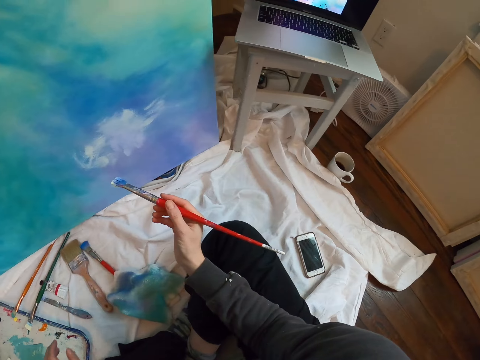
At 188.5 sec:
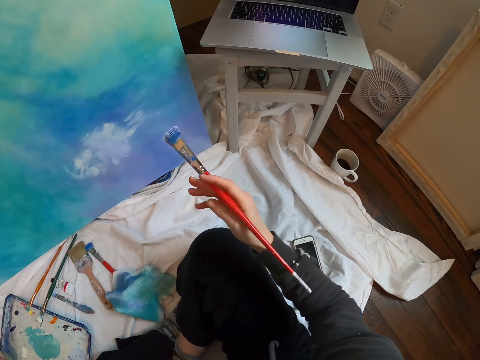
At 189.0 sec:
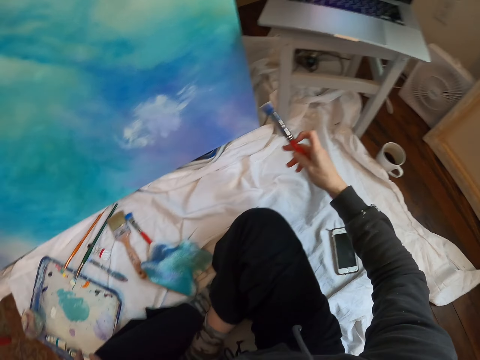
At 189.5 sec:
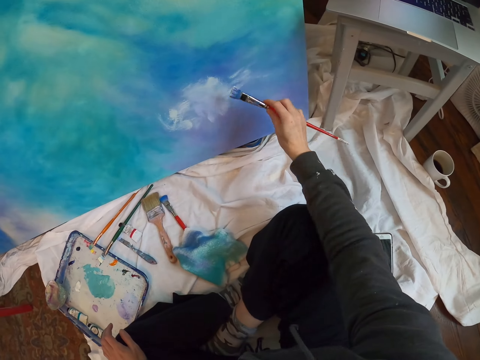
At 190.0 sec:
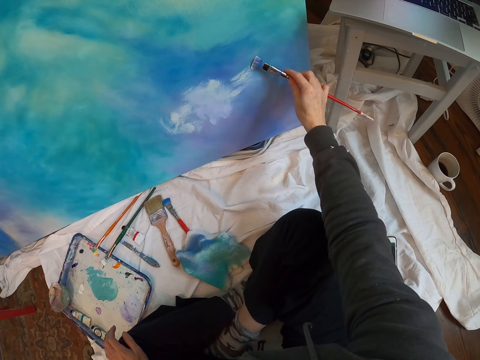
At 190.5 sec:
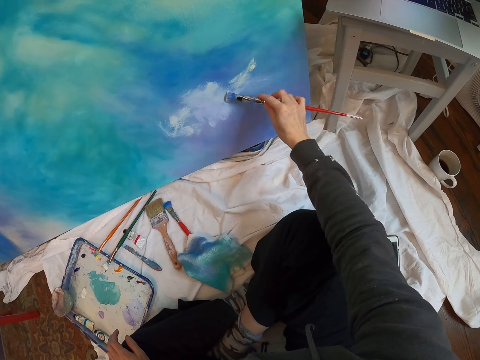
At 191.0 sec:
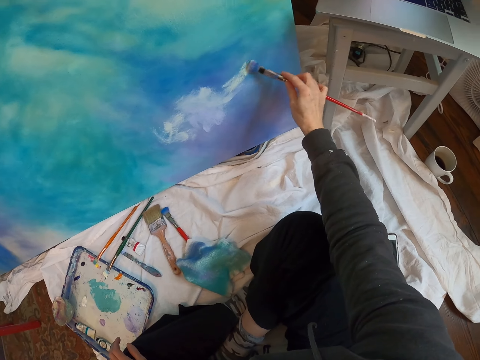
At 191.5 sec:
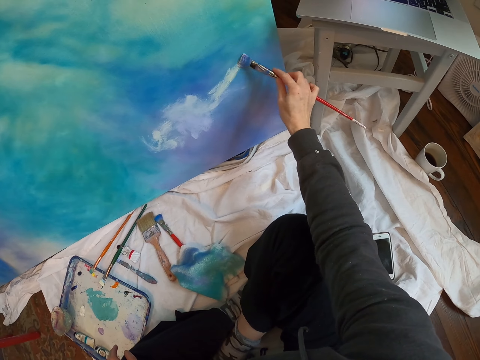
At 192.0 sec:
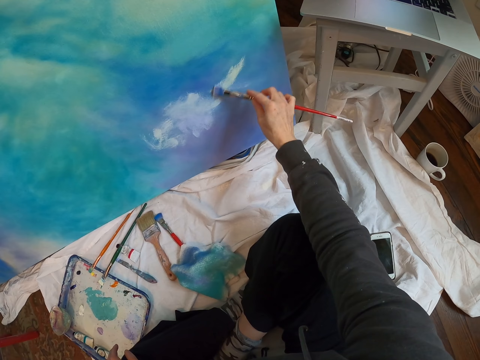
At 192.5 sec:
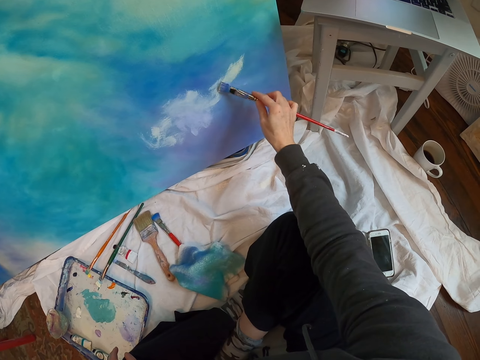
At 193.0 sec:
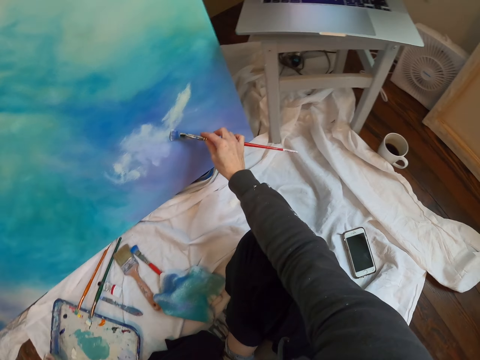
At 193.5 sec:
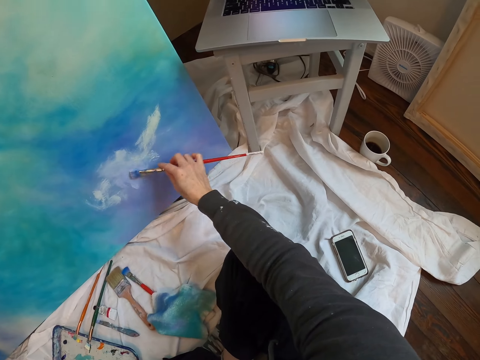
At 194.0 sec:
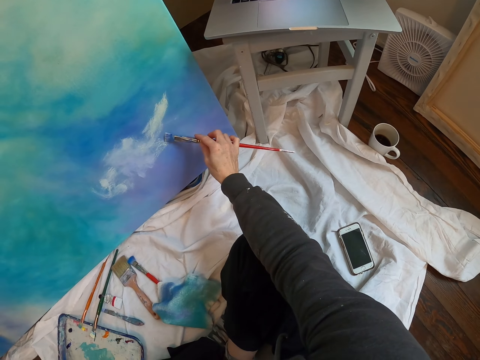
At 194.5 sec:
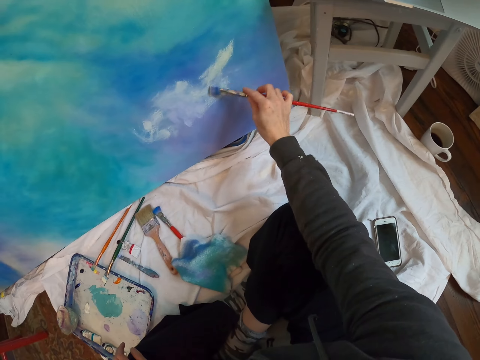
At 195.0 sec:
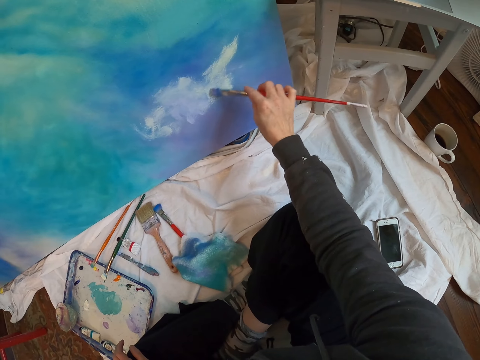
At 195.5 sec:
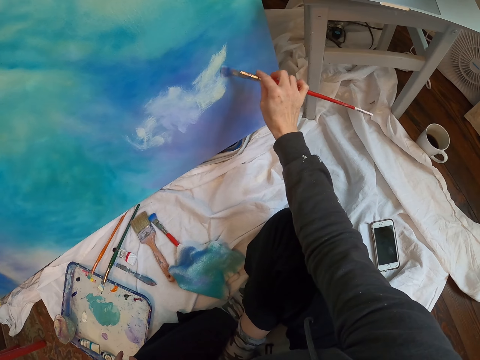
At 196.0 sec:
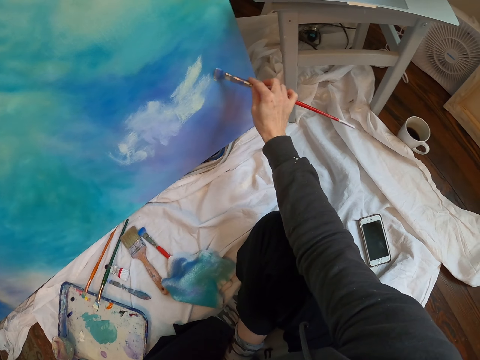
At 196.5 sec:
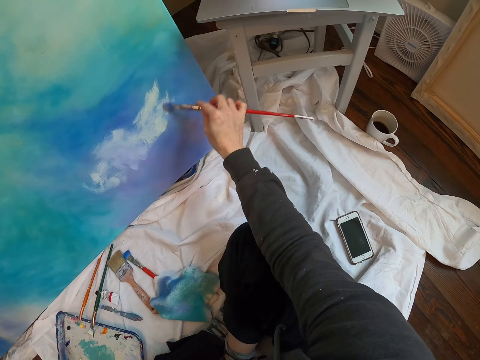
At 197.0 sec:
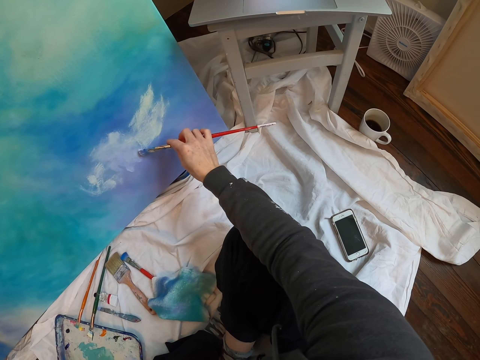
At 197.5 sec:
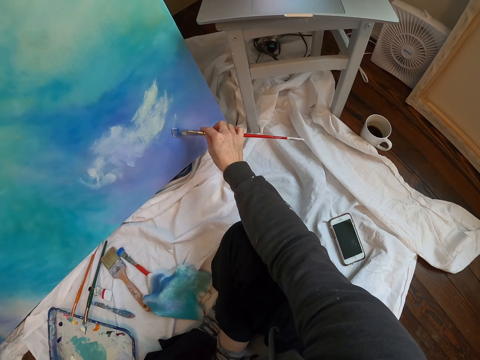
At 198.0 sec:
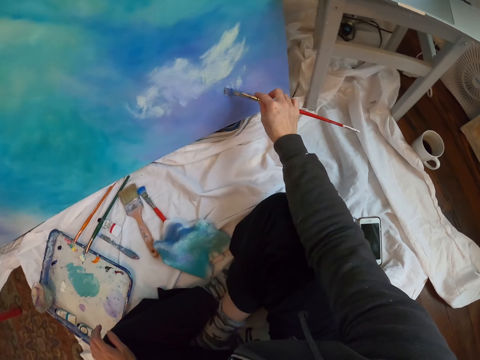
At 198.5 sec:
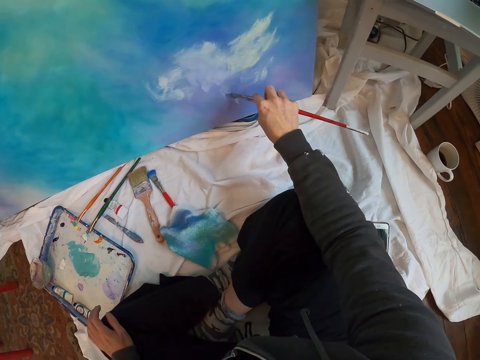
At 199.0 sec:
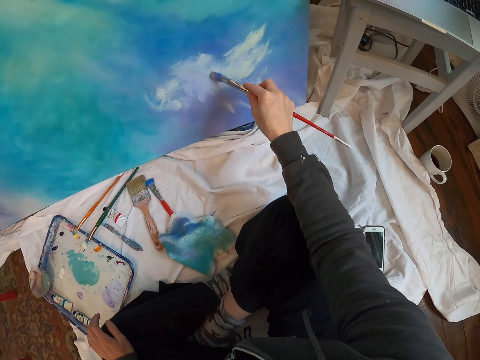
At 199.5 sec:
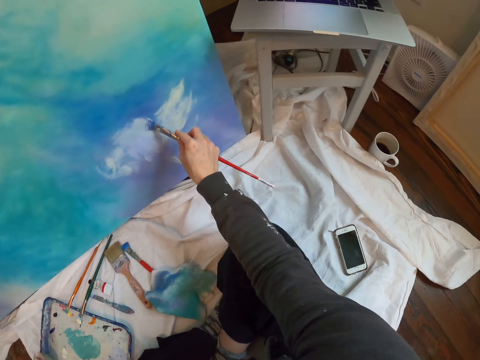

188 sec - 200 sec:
The camera wearer paints art with a painting brush.

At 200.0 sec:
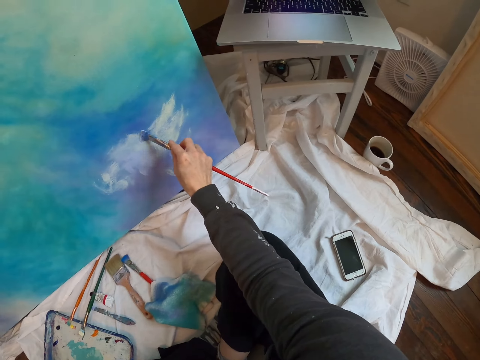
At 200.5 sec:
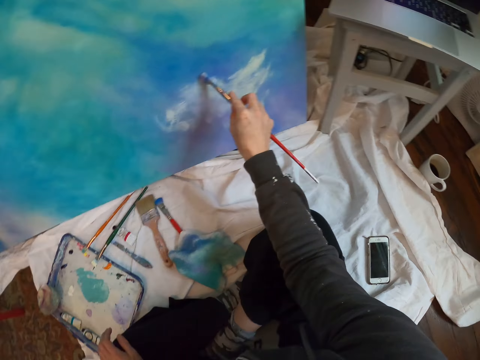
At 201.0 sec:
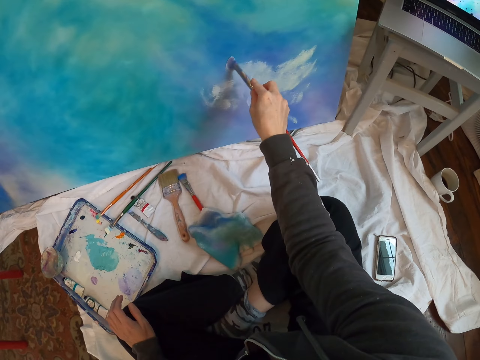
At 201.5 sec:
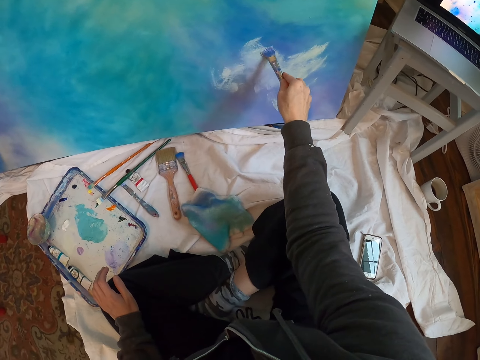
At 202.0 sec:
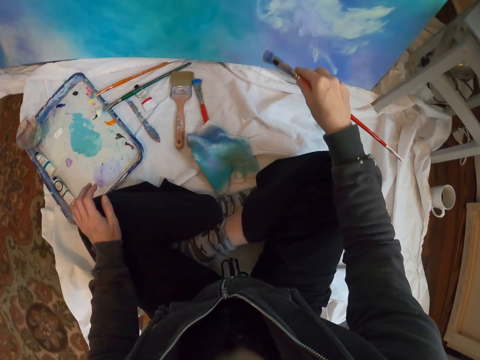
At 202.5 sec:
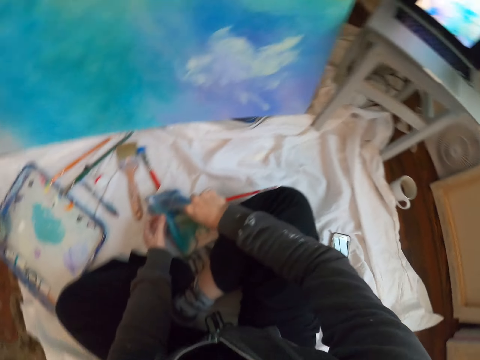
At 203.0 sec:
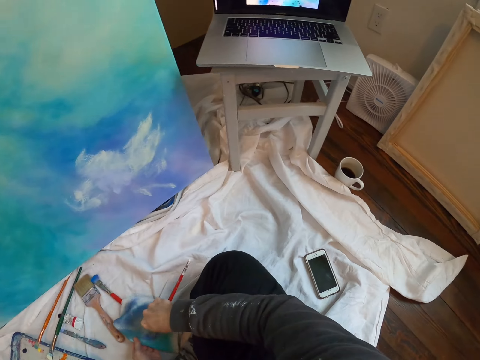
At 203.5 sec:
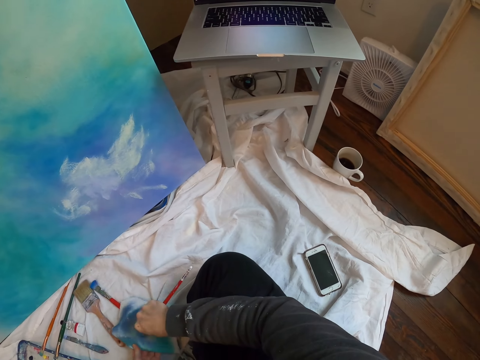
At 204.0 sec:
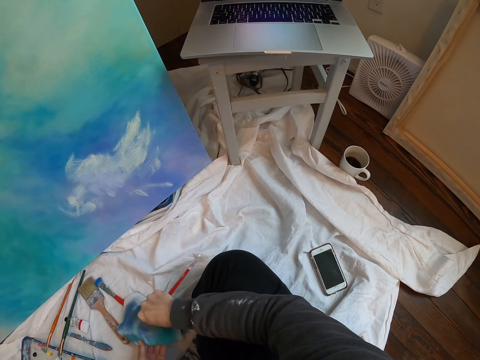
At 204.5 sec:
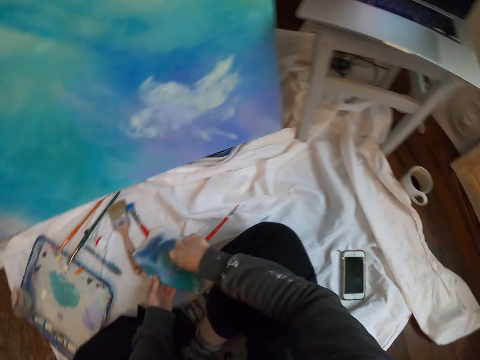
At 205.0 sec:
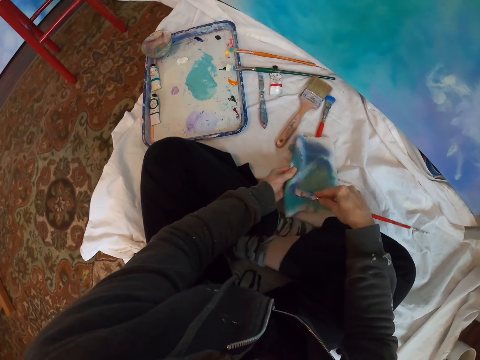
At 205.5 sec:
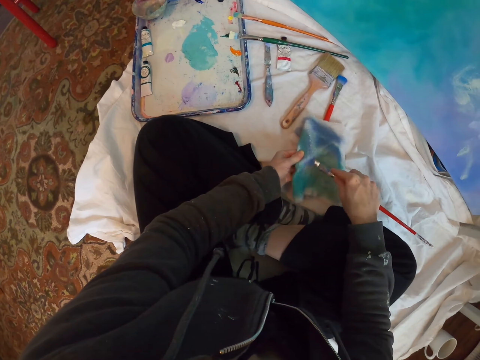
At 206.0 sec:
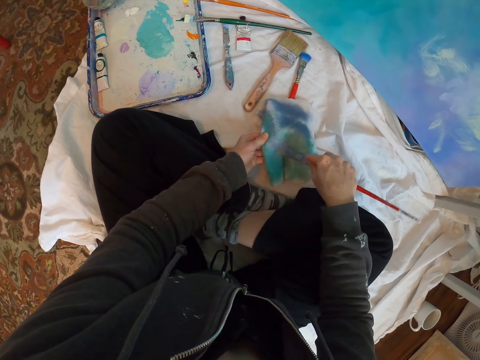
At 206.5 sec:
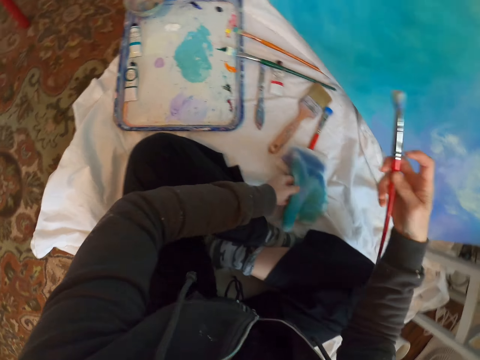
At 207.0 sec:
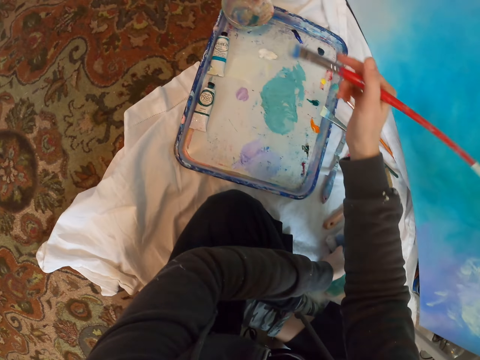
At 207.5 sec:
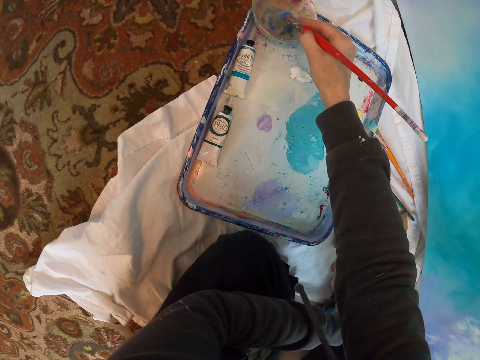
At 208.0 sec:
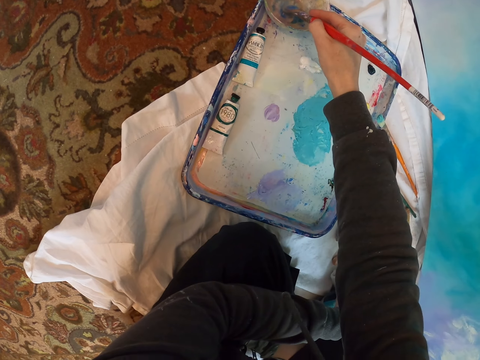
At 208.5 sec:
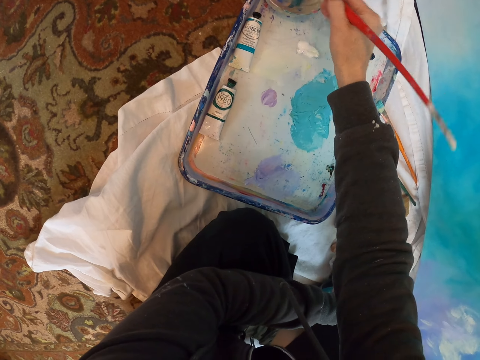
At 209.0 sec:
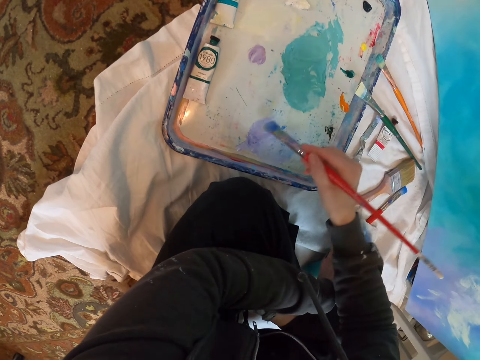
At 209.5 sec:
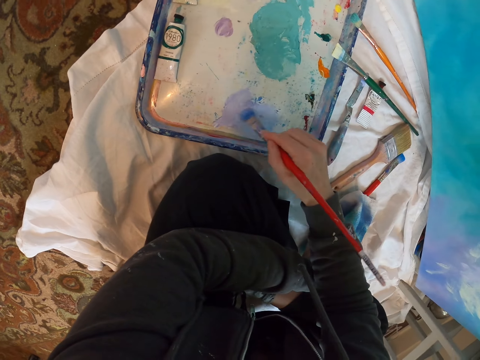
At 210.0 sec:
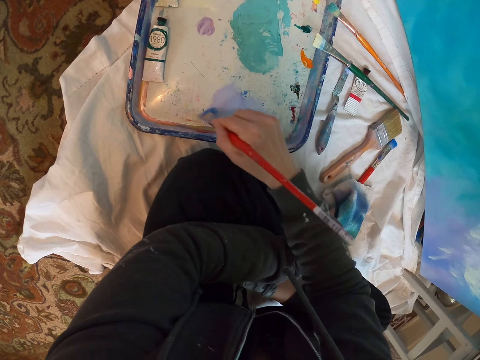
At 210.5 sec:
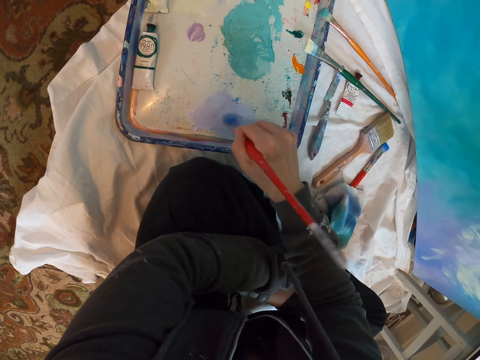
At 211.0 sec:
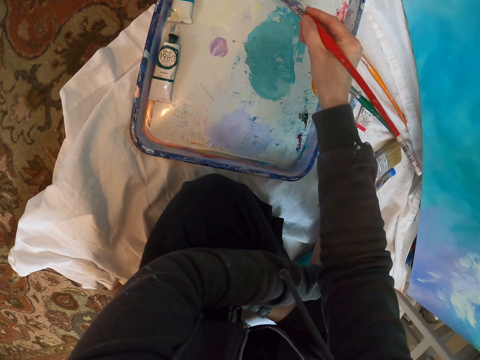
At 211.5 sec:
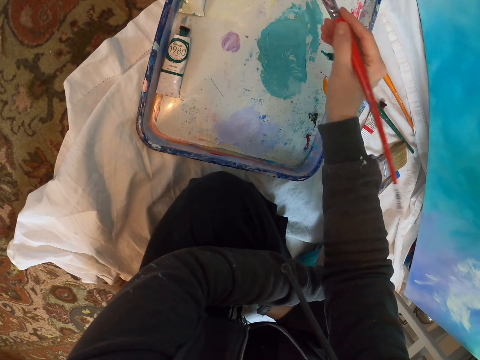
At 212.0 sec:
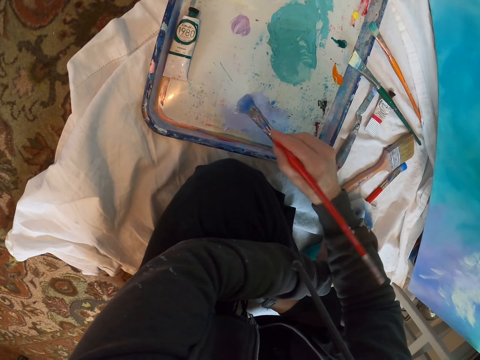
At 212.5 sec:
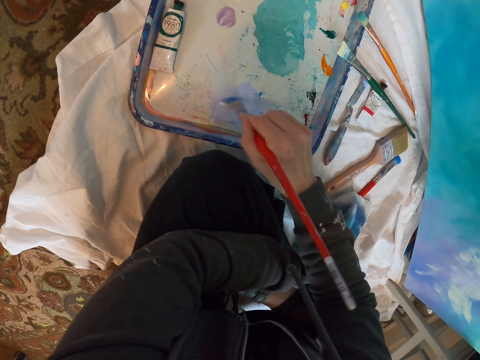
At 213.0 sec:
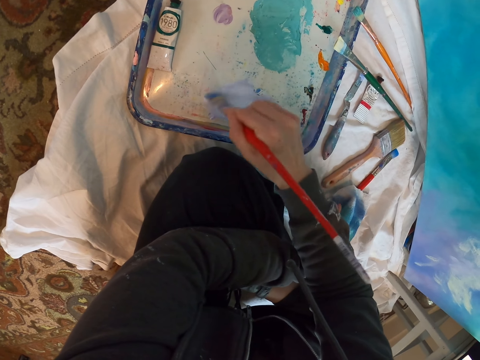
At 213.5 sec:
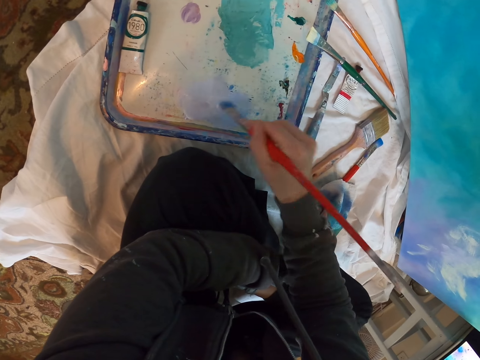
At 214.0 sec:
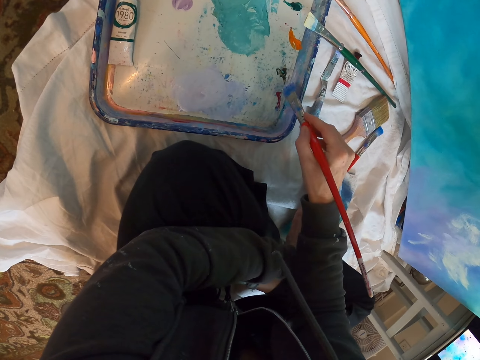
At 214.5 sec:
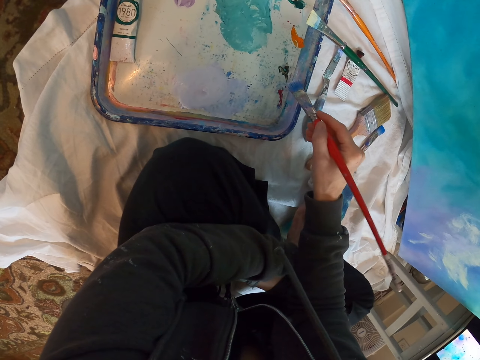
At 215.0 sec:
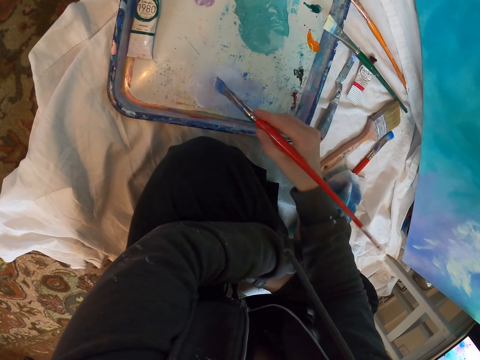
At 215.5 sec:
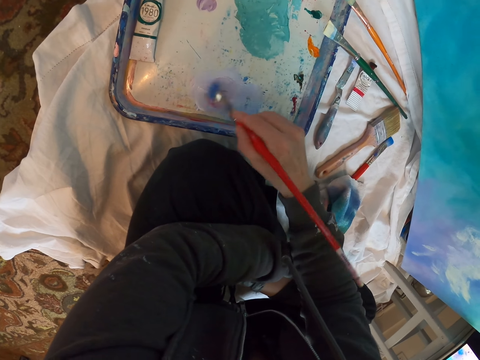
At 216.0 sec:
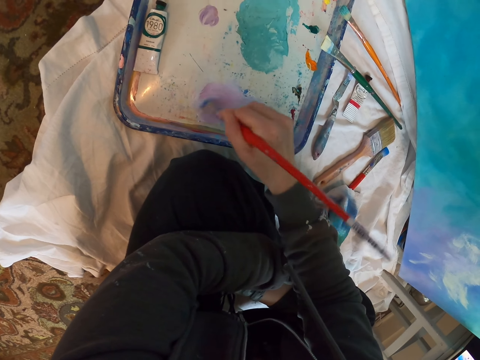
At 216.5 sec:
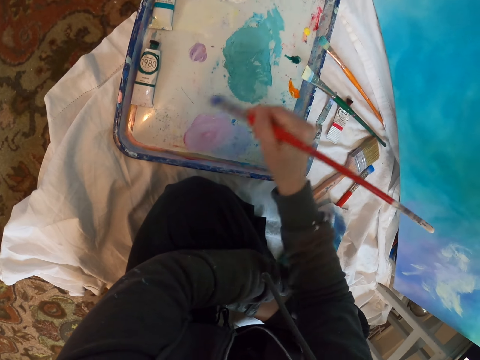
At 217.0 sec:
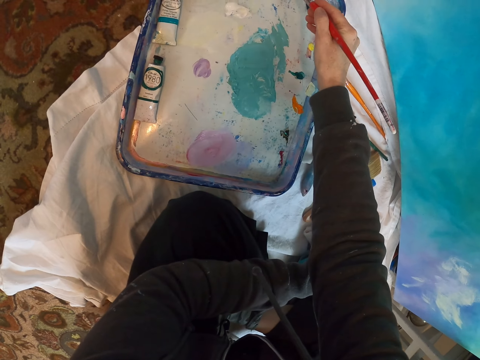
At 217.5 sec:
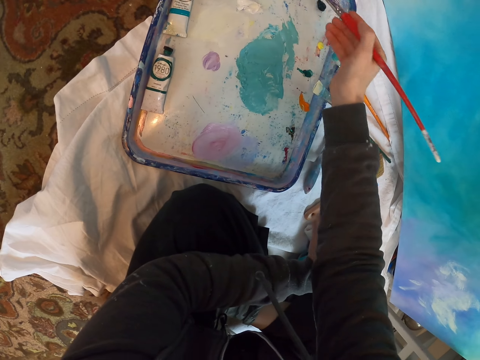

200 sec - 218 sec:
The camera wearer touches the towel. They wipe the painting brush with the towel. They look at the laptop. They take from a tray with the painting brush and dip the brush in a liquid. They mix paint on the paint palette with the painting brush.
